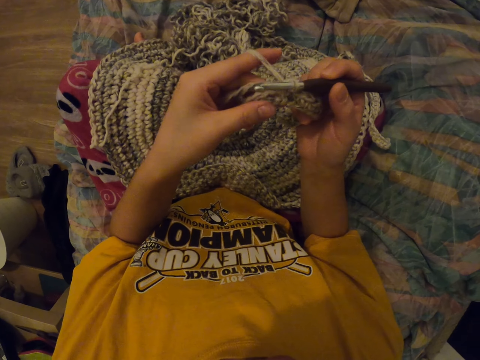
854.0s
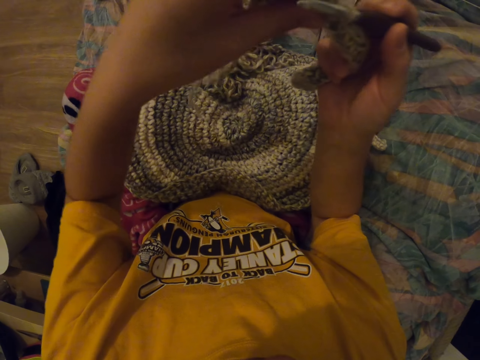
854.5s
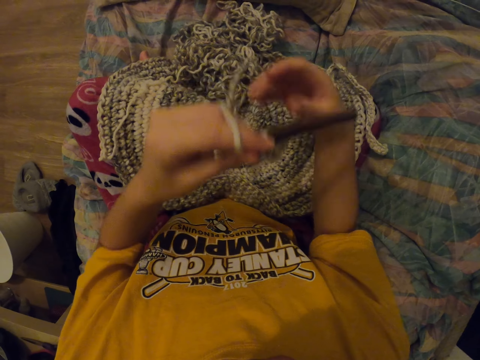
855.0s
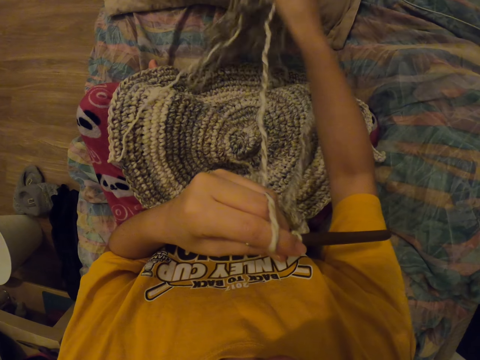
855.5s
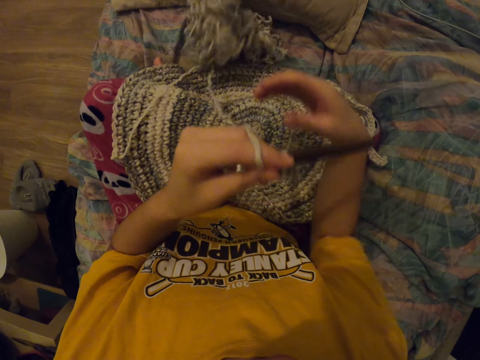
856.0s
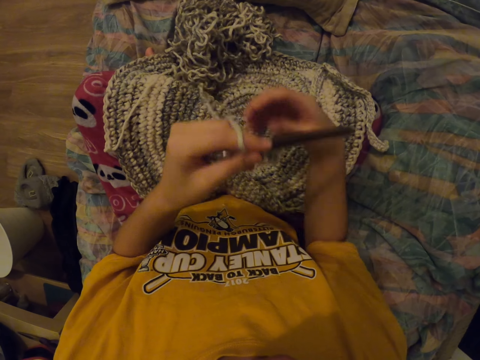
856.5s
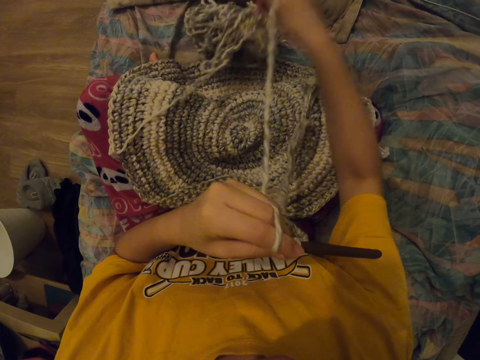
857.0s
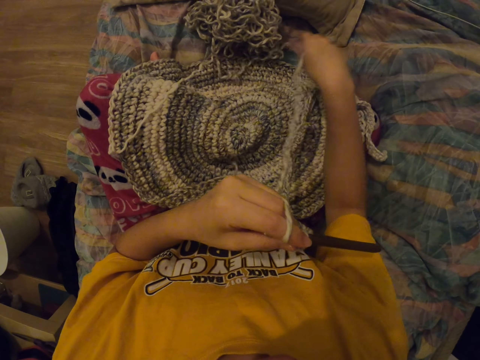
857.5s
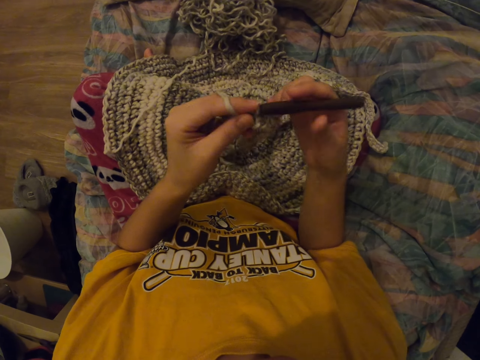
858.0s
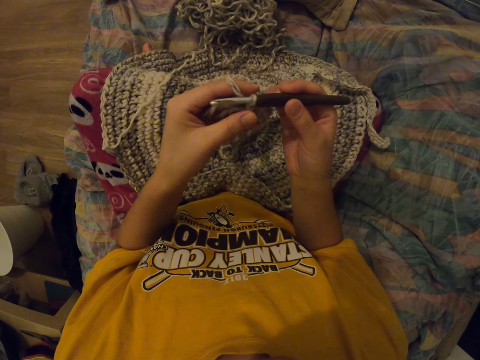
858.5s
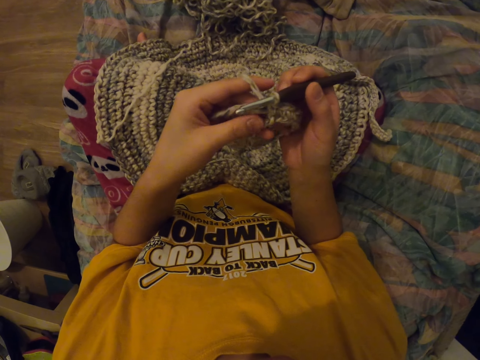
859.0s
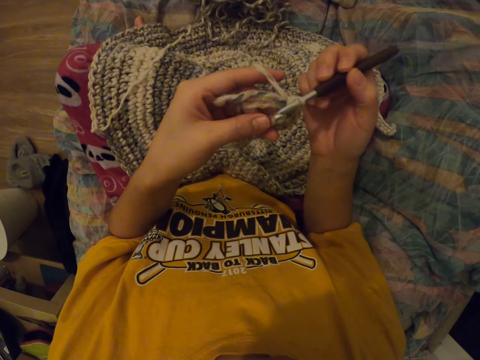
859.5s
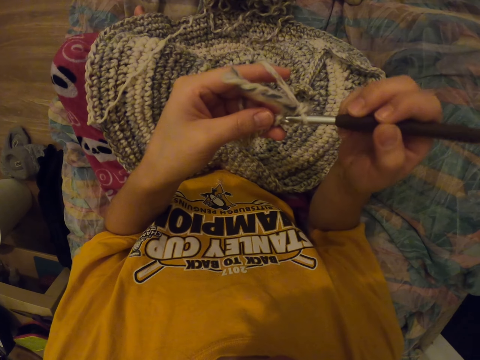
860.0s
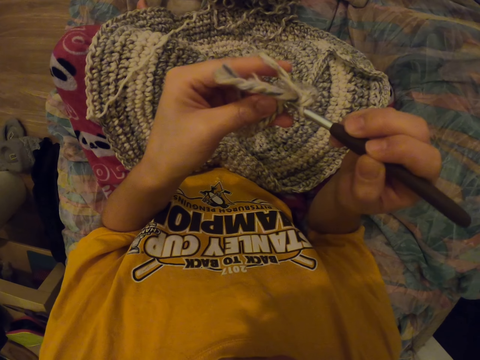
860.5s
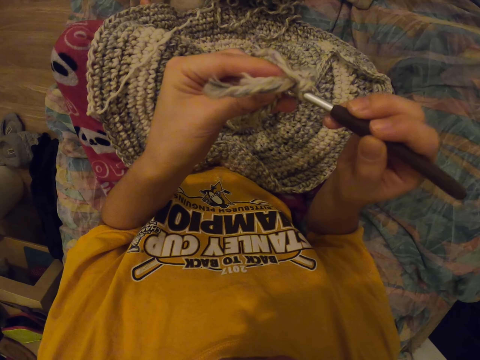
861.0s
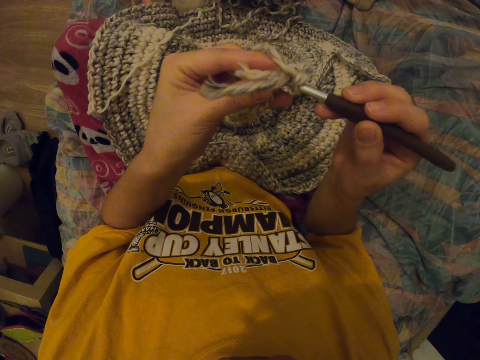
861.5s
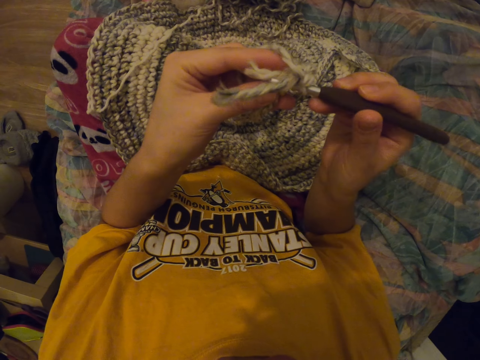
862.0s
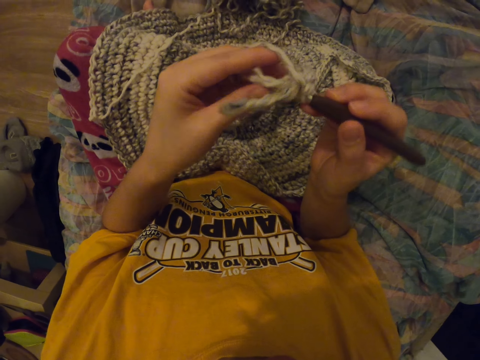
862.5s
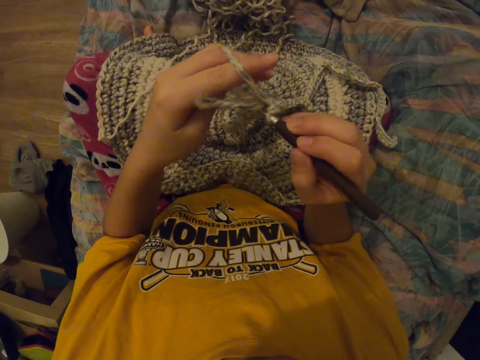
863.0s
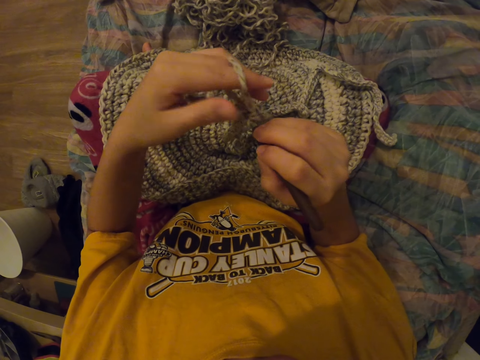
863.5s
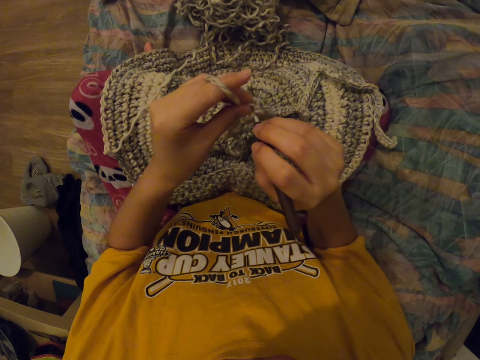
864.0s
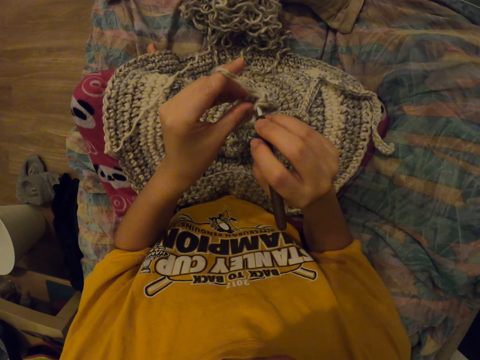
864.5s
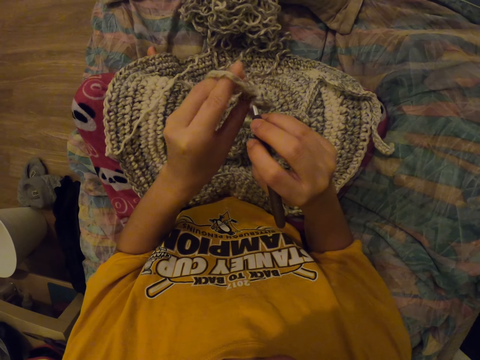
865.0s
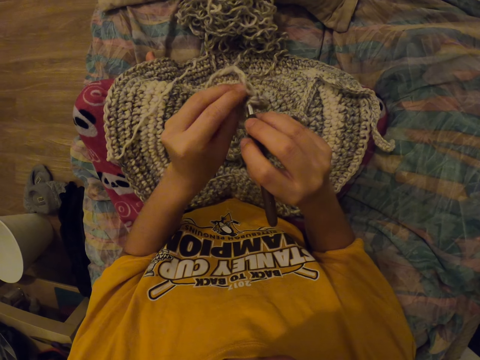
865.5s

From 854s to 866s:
The camera wearer lifts up her hand. She releases her hand from the needle. She picks up the thread. She moves the thread. She drops the thread, holds the needle, releases her hand from the needle and picks up the thread. She pulls the thread. She drops the thread, moves her hand, holds the needle and sews something. She interlocks a loop of thread with the crochet hook.

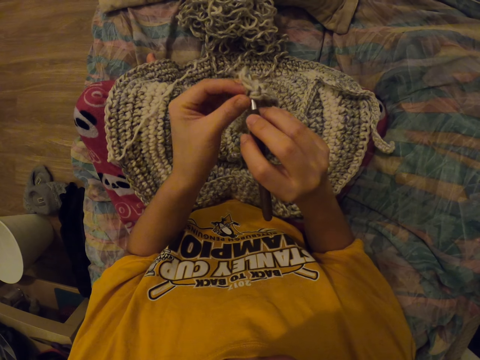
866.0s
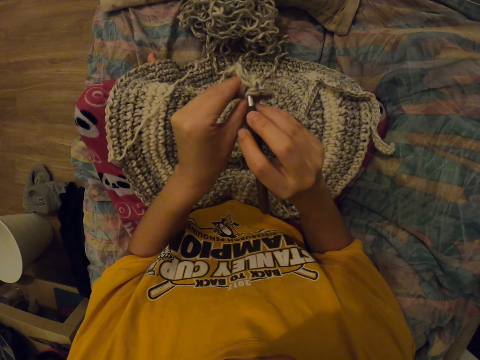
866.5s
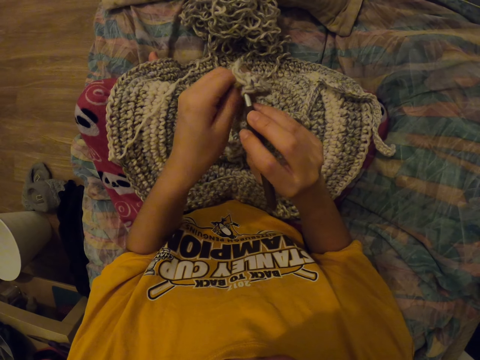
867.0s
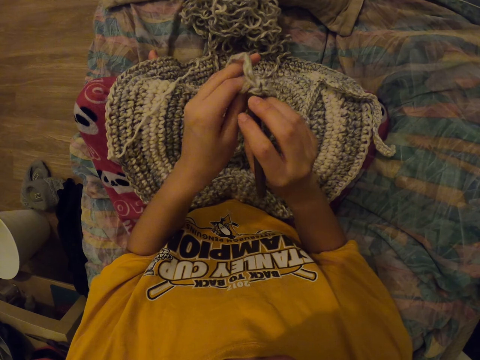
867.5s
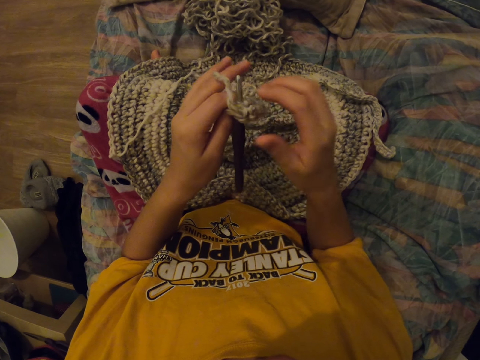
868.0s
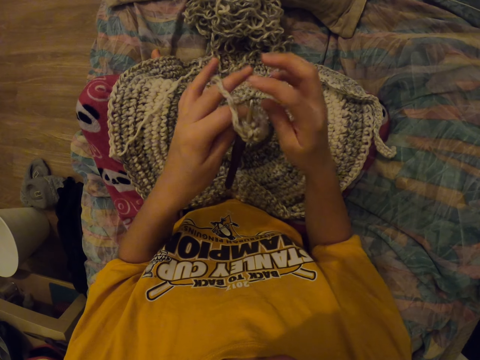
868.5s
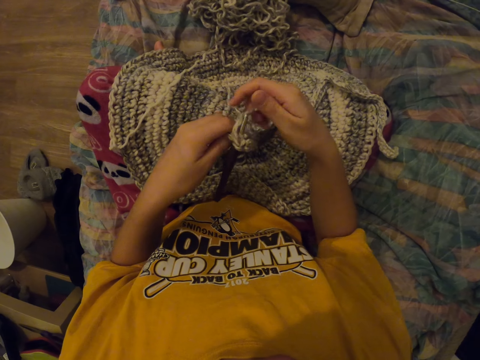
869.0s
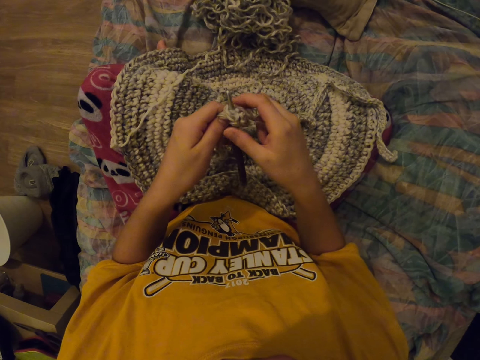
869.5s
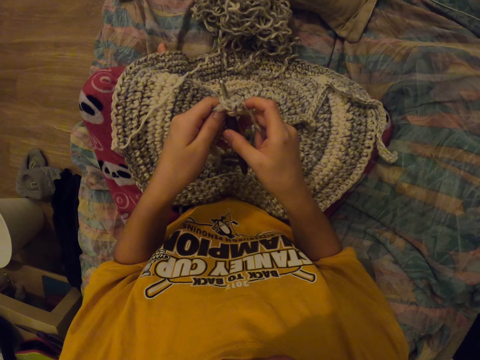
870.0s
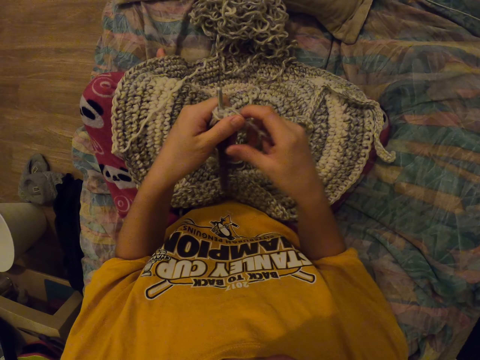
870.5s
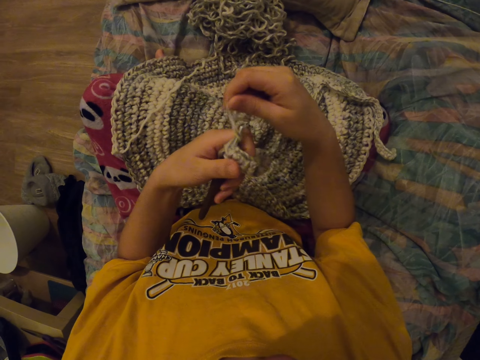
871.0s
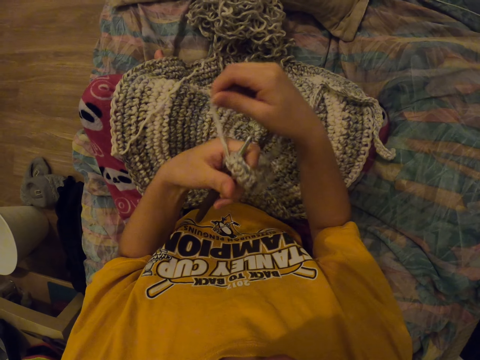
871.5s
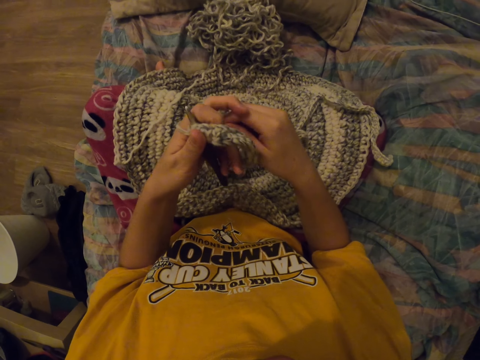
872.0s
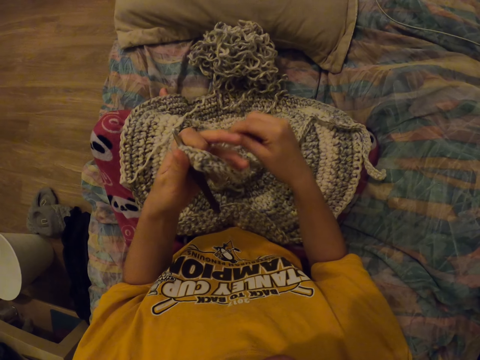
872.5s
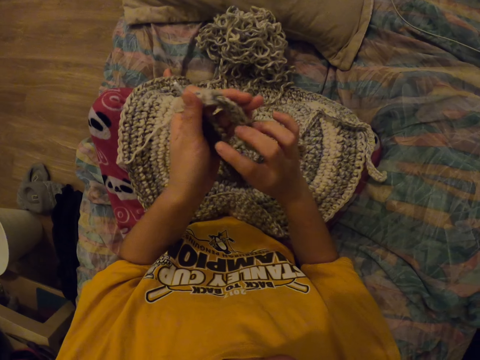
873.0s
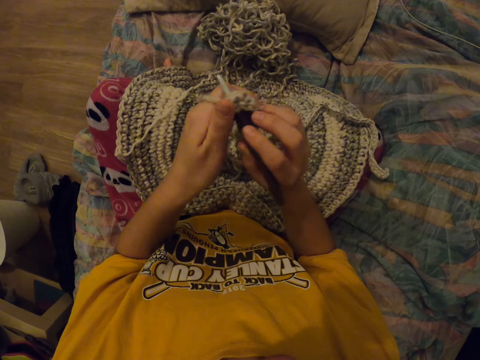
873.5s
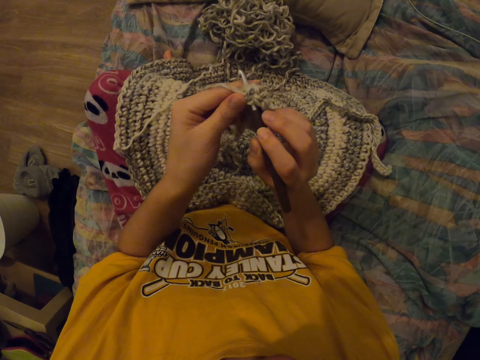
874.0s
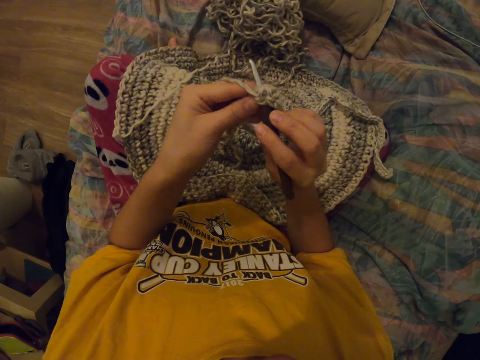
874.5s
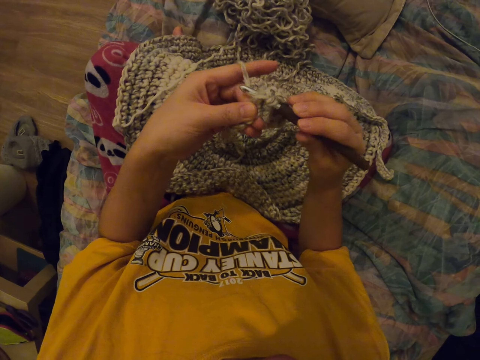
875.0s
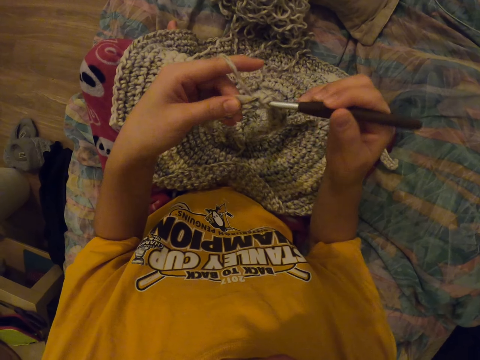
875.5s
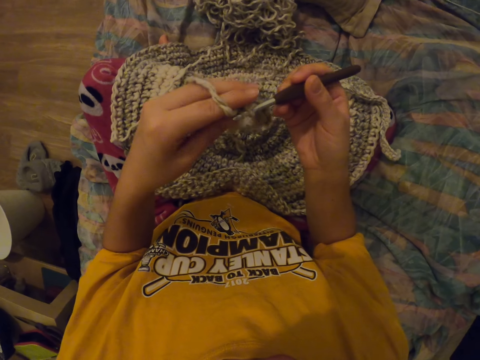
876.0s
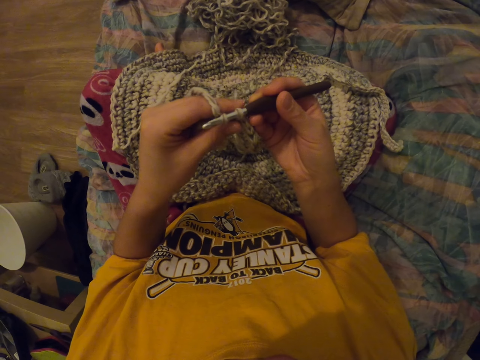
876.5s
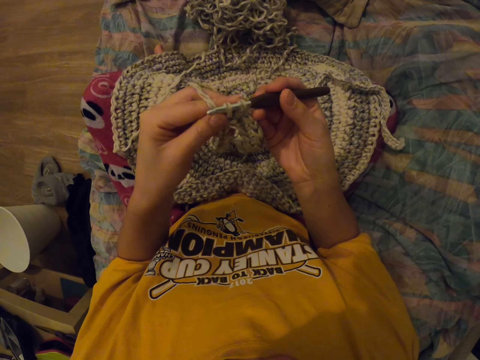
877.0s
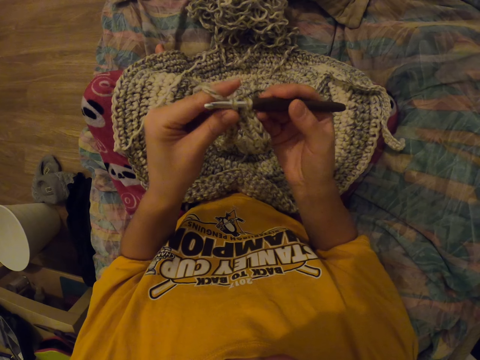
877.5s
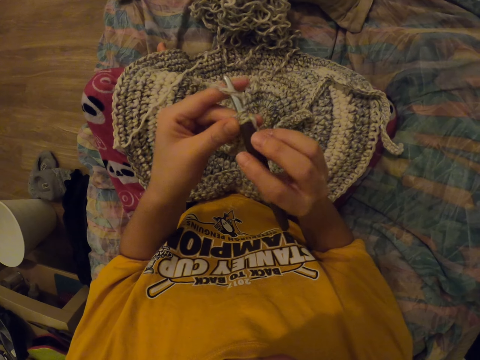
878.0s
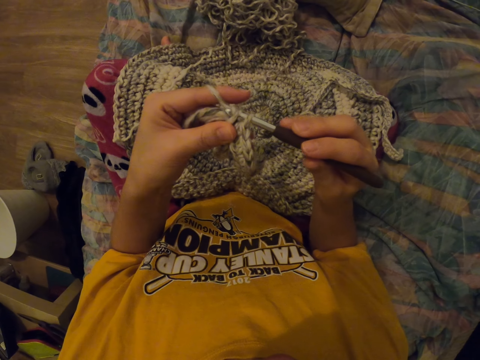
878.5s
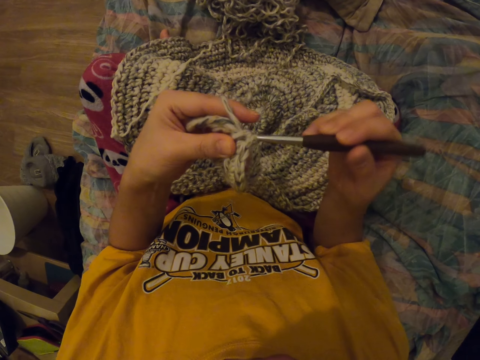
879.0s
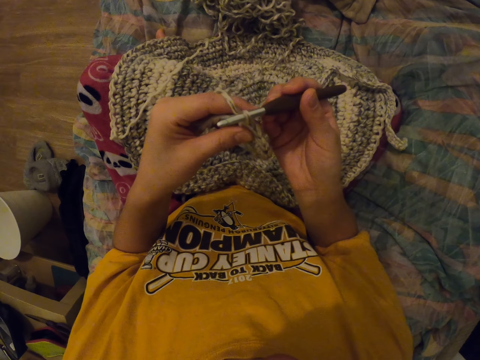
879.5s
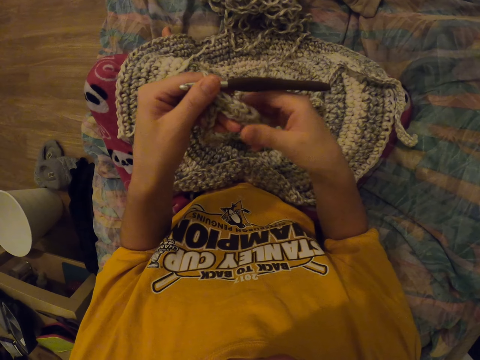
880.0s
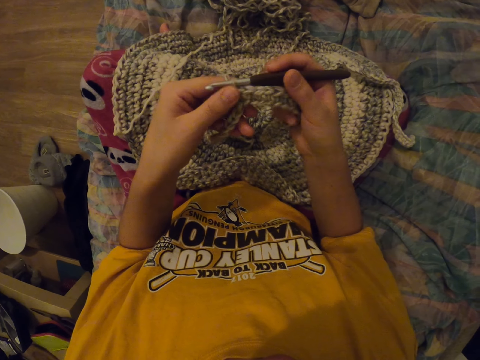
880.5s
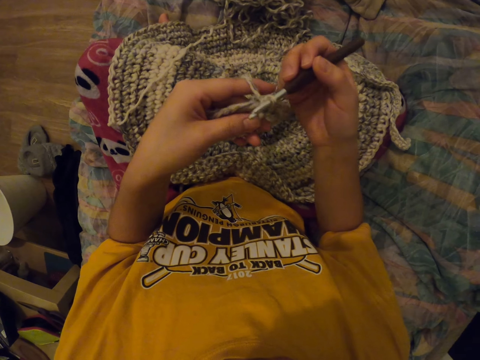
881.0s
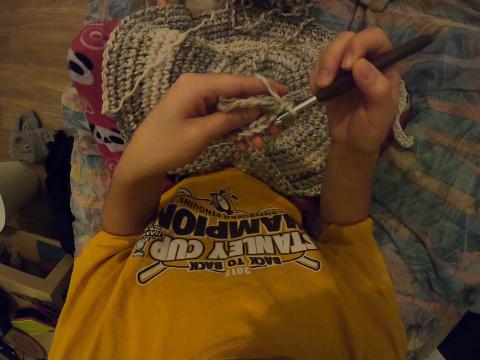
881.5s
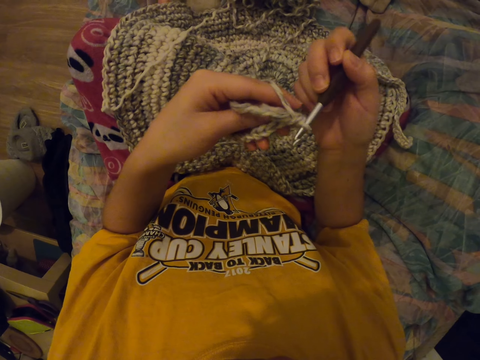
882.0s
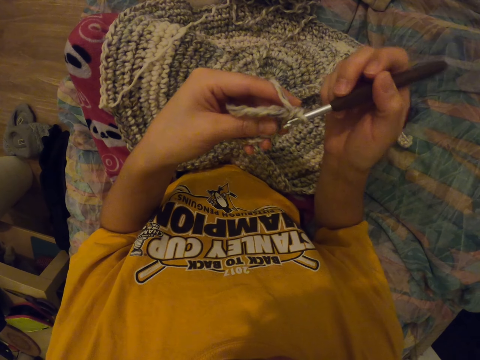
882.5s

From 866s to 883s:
The camera wearer releases her hand from the needle. She touches the thread with her hand. She moves the thread. She winds the thread. She holds the needle and sews something. She interlocks a loop of thread with the crochet hook. She releases her hand from the needle, moves the sewed object and releases the sewed object.
